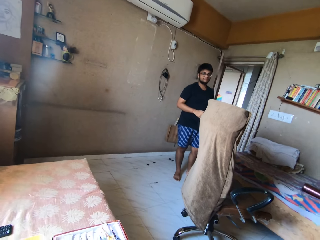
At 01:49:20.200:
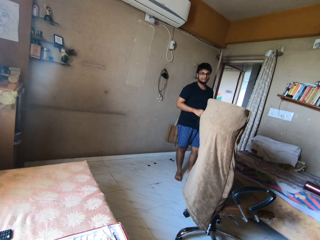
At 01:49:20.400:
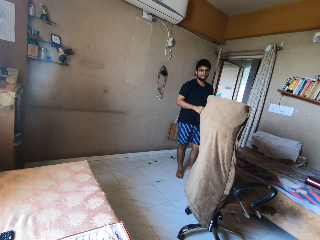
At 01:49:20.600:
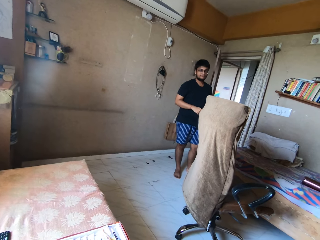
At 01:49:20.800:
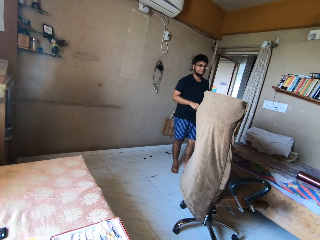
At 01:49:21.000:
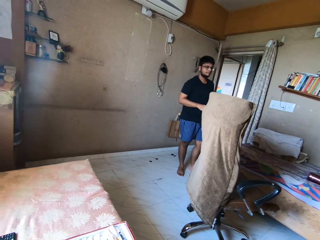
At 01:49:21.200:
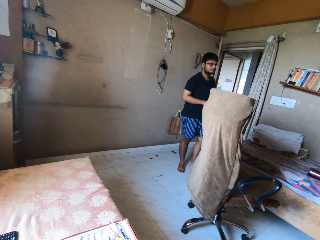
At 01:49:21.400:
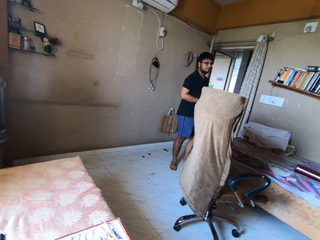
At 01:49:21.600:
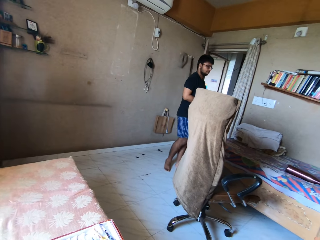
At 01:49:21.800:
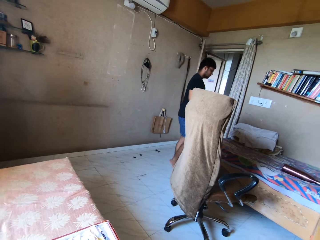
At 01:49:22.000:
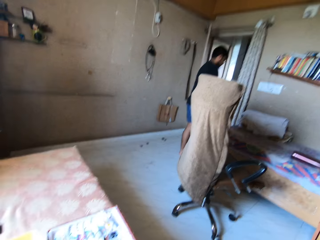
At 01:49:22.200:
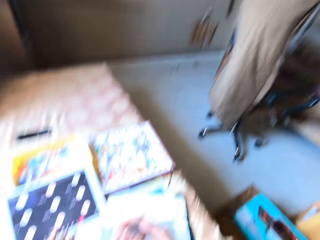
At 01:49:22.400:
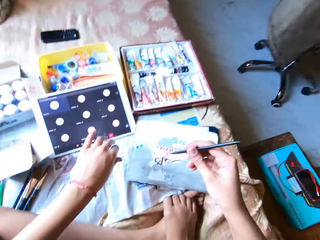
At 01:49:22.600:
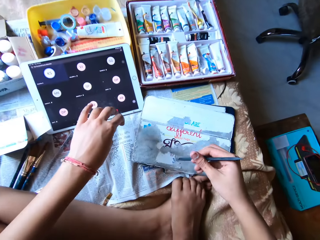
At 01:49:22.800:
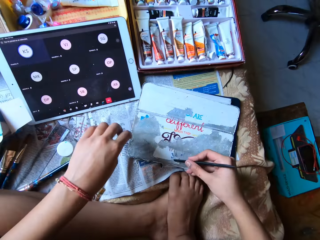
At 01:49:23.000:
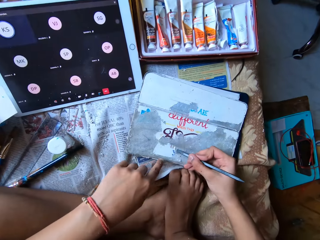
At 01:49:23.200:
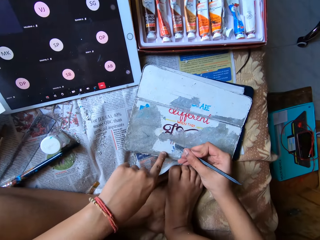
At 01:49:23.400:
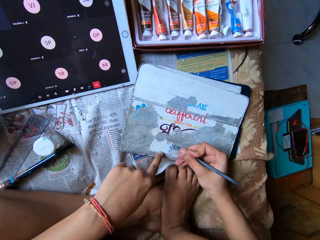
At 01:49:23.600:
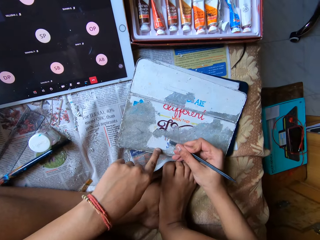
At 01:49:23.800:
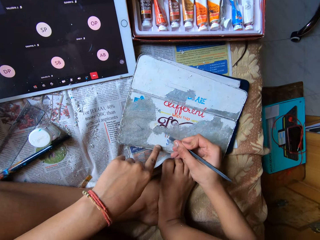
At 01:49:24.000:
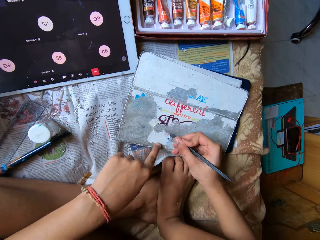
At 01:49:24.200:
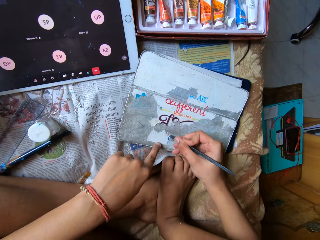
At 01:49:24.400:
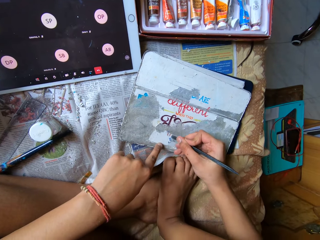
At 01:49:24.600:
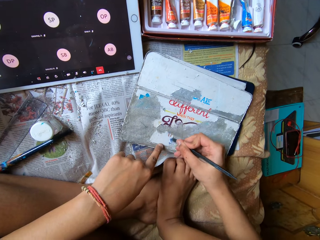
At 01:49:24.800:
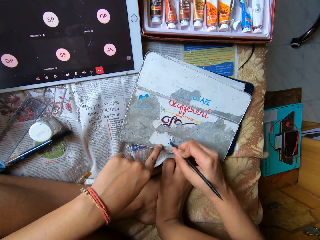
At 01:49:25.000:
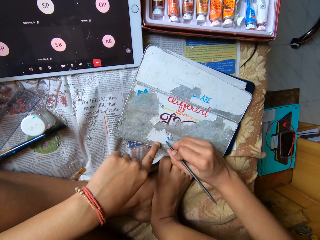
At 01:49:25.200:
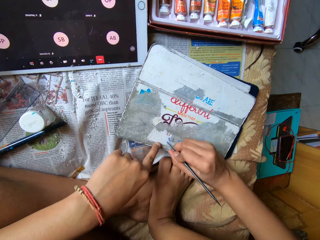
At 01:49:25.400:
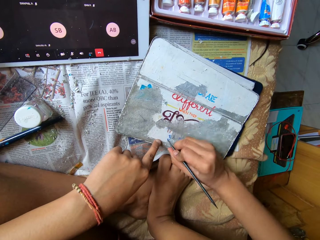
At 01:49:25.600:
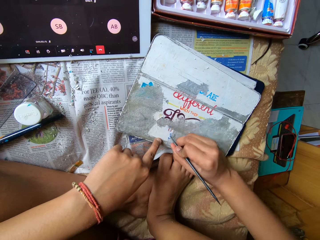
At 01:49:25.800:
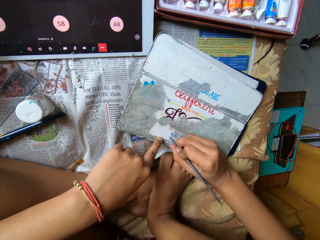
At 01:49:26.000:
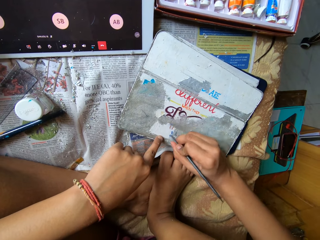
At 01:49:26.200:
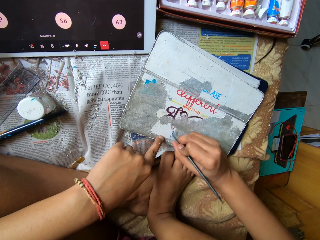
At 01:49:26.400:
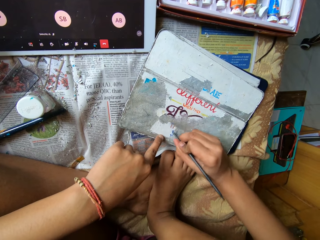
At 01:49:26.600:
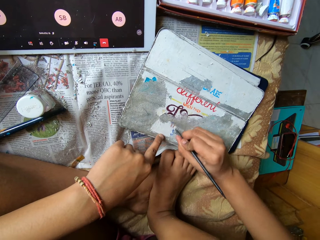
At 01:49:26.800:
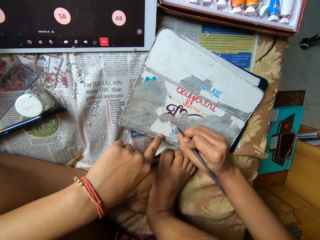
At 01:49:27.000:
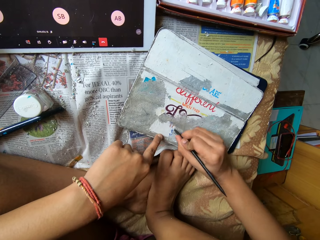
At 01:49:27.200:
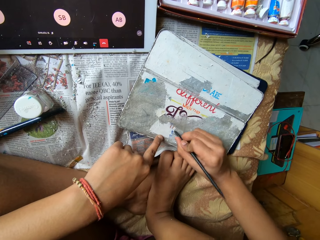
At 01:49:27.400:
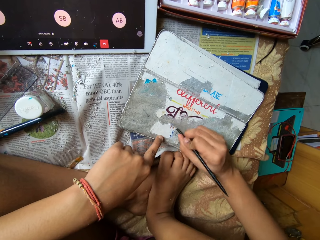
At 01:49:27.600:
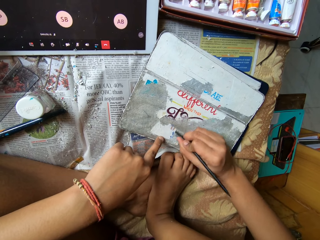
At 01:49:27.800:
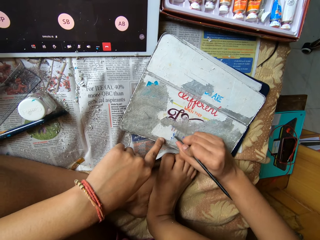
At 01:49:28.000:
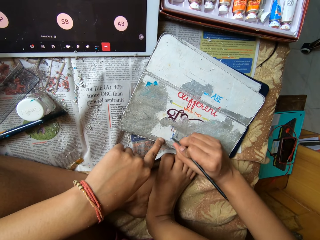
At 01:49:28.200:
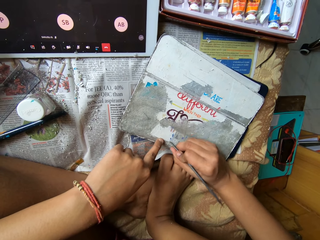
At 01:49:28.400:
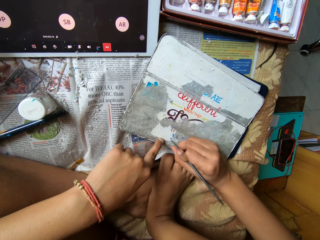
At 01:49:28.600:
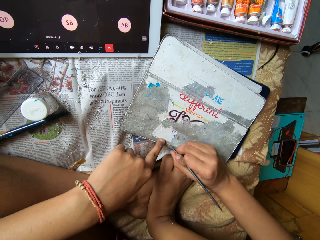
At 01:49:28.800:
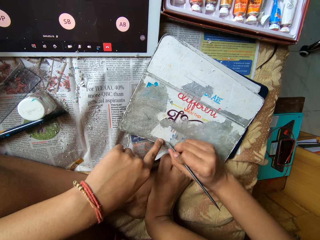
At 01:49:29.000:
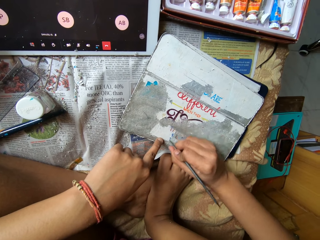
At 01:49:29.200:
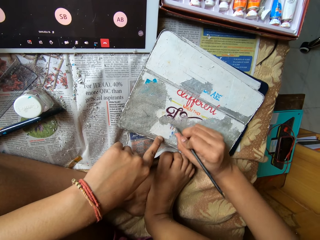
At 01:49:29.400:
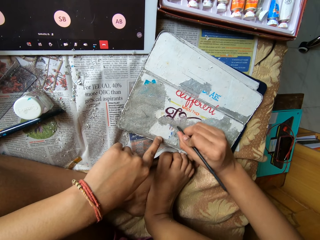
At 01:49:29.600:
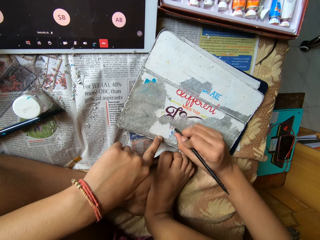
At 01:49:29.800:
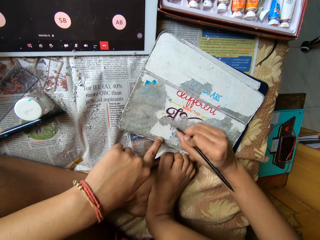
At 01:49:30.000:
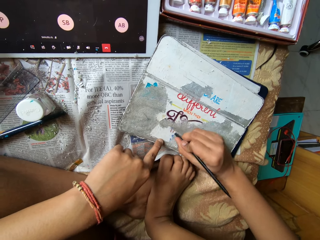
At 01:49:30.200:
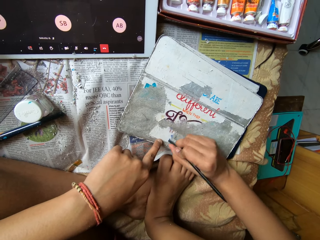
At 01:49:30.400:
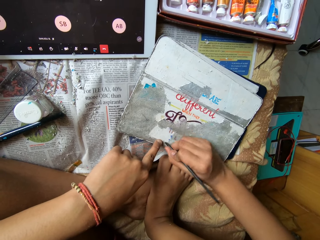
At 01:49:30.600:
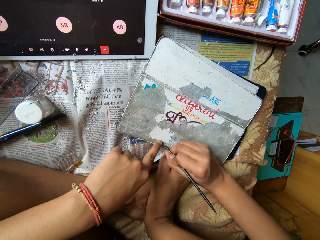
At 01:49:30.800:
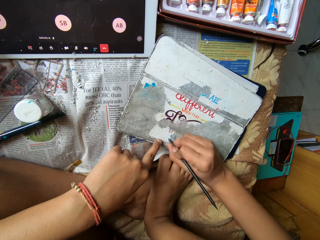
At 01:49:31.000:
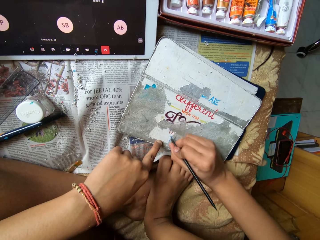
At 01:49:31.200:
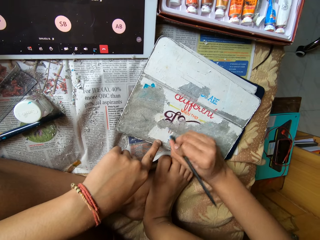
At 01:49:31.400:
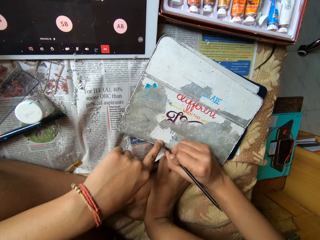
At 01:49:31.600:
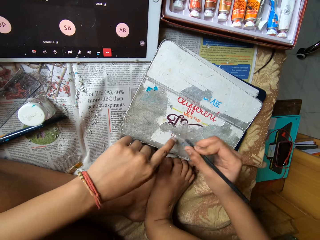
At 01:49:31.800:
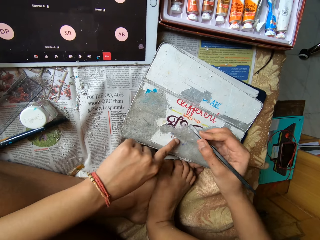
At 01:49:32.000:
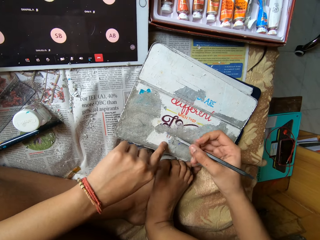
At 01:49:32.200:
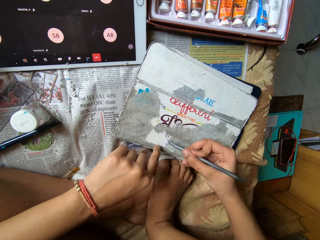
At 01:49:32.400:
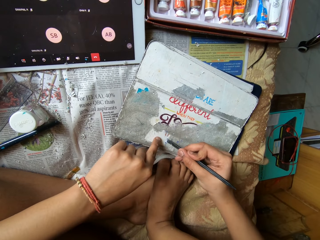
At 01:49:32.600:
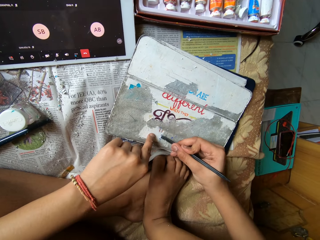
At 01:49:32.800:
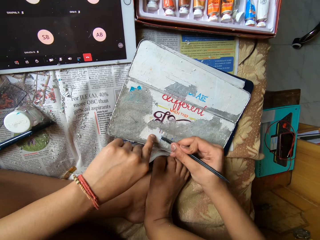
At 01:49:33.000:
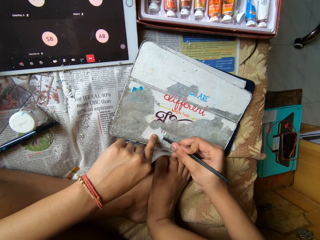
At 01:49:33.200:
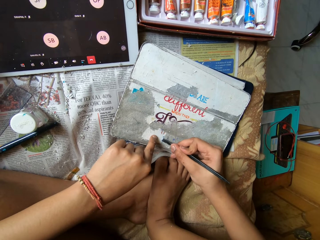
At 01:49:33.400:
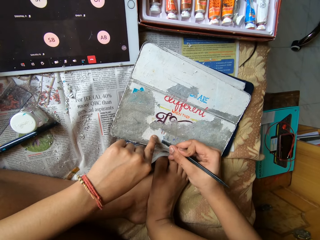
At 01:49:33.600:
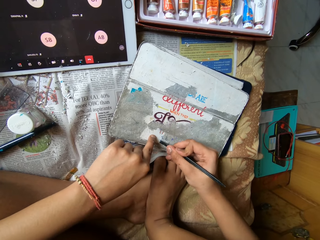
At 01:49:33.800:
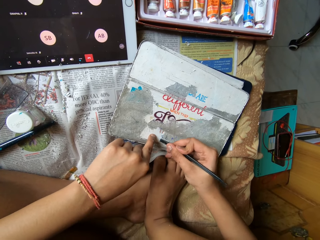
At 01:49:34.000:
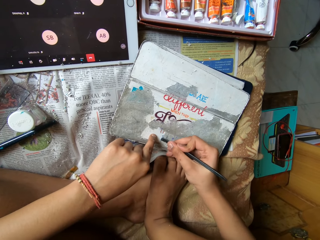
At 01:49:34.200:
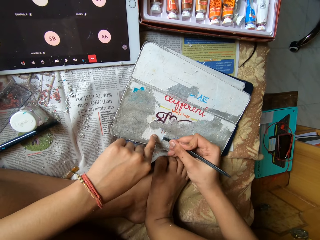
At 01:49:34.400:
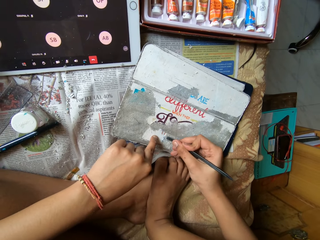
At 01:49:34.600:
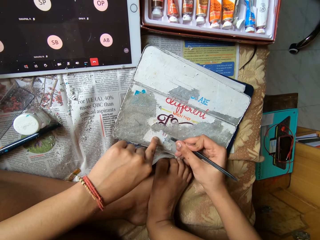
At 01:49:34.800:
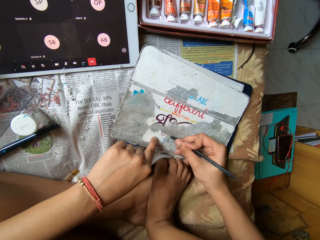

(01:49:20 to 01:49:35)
The camera wearer looks at a person ahead. She places her left hand on the tablet pouch. She scrapes paint from the tablet pouch with the scraper in her right hand. She scrapes a metal surface with a metal rod. She scrapes the metal surface with the metal rod again. She cleans the tablet pouch with the index finger of her left hand.

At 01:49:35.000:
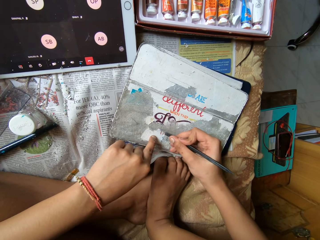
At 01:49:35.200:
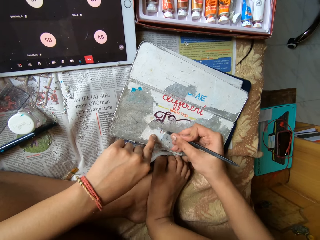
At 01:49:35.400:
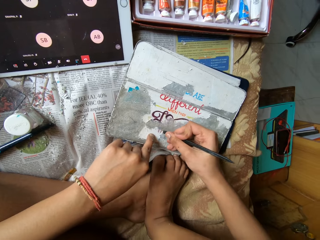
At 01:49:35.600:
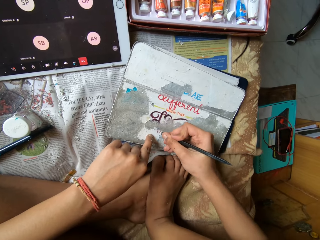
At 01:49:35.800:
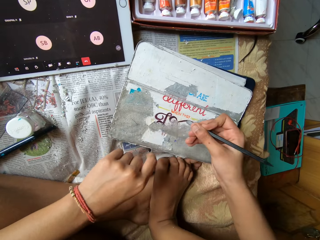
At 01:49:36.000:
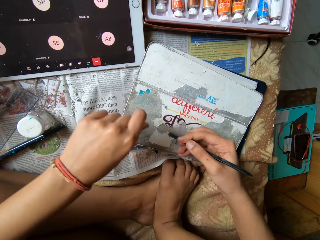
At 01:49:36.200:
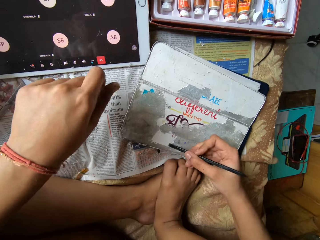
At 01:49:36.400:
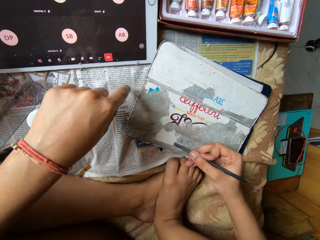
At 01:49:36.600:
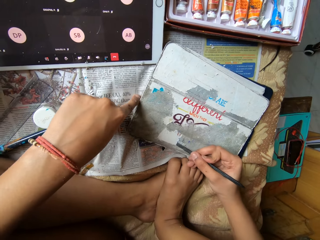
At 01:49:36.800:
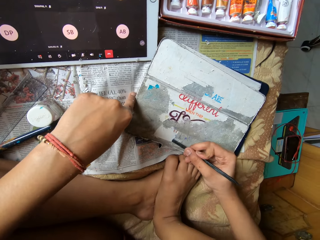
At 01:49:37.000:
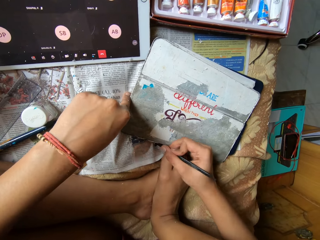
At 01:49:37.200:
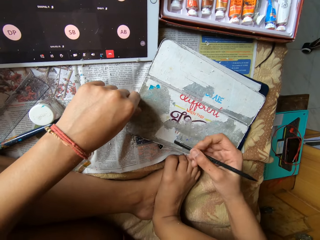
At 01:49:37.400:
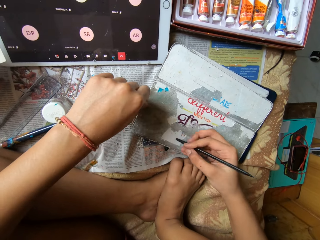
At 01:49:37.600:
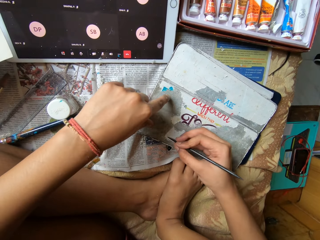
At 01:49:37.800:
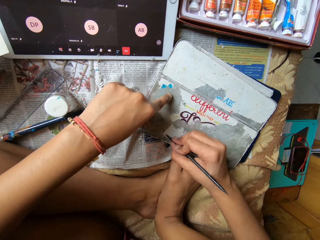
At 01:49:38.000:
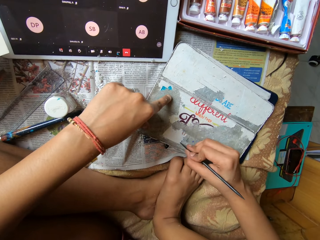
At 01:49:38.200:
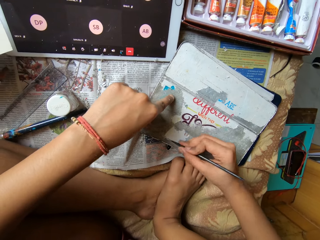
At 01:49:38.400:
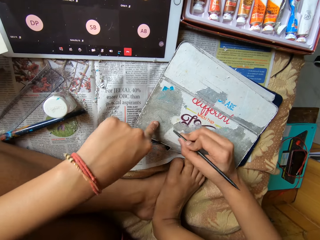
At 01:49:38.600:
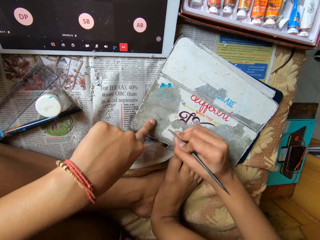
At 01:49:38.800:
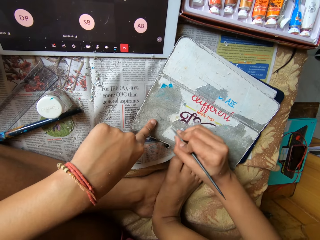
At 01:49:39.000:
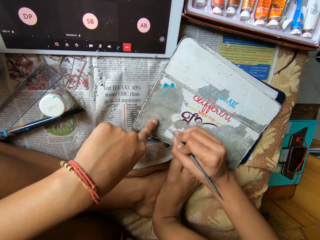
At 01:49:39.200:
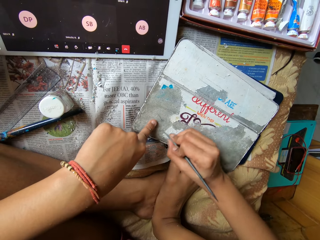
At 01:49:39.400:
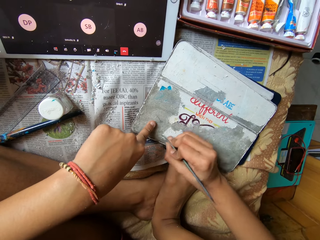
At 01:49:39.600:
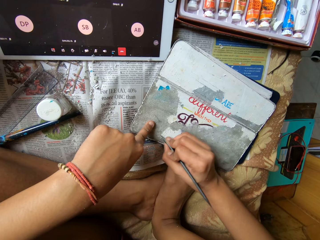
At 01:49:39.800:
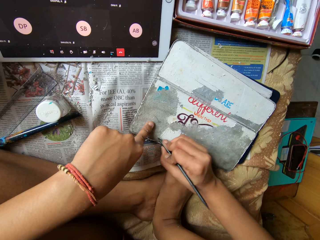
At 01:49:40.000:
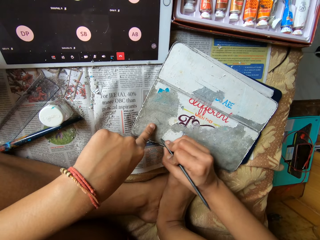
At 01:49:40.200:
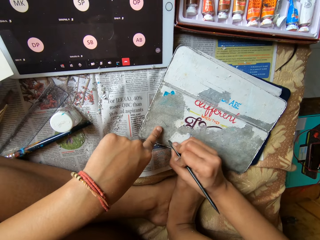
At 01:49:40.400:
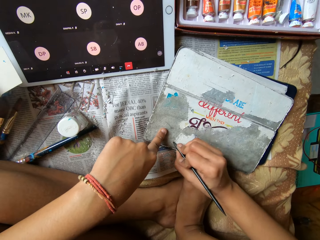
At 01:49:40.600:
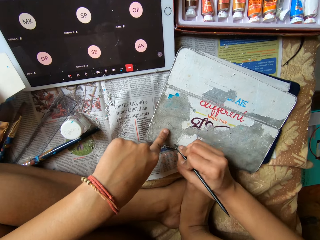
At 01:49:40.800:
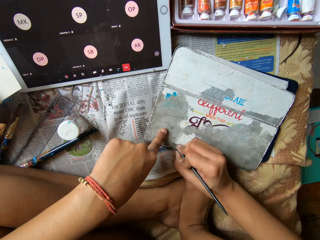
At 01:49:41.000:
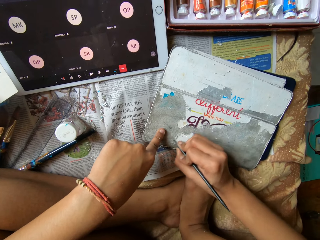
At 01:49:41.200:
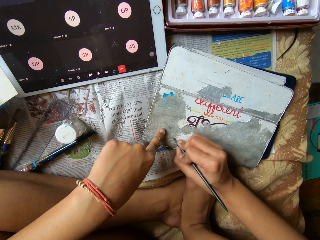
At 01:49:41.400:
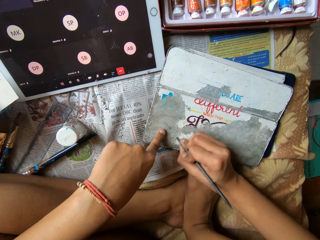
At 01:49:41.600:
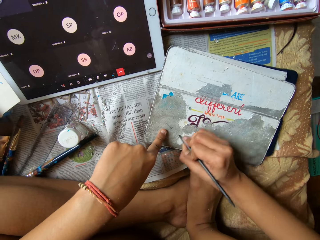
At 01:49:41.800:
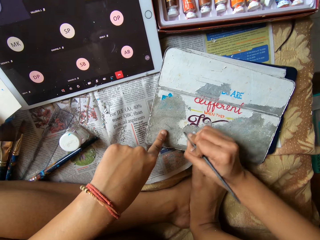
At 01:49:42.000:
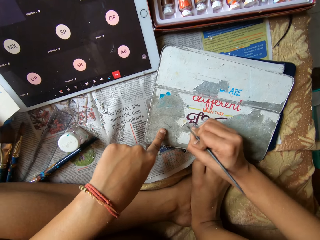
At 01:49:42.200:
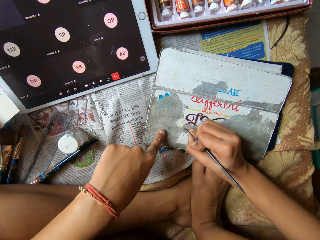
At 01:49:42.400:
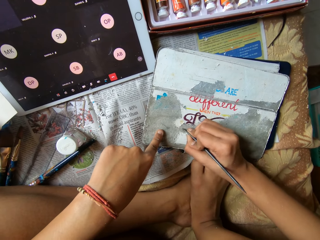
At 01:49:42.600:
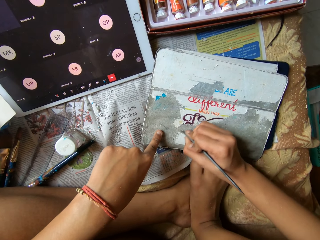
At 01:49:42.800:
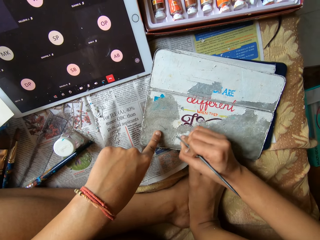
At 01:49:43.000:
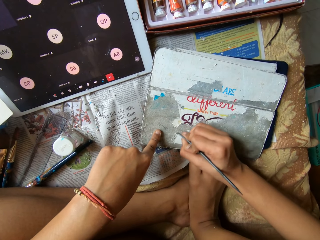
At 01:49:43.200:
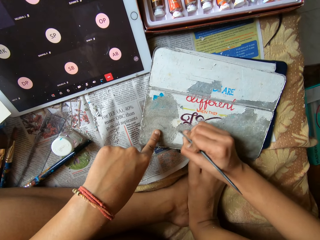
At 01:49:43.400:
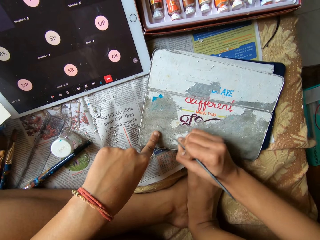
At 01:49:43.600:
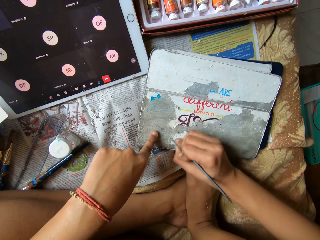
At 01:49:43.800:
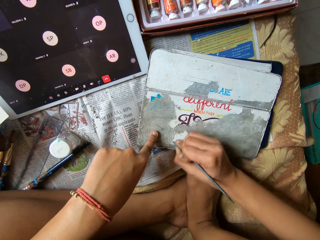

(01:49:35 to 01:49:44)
The camera wearer places her left hand on the table, with the left index finger aside. She scrapes paint from the tablet pouch with the scraper in her right hand. She places her left hand on the tablet pouch, with the left index finger on the metal surface. She scrapes paint from the tablet pouch with the scraper in her right hand. She moves her left hand on the tablet pouch. She scrapes the metal surface with a metal rod.
